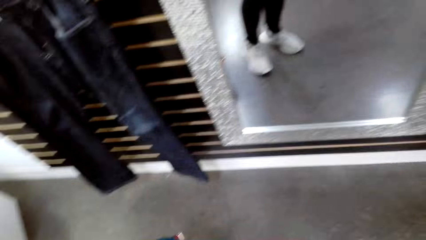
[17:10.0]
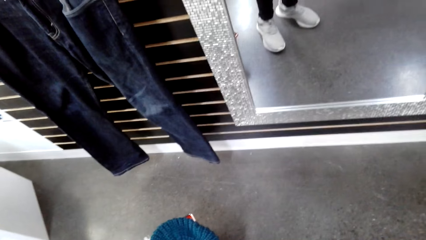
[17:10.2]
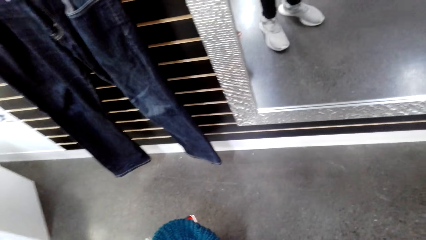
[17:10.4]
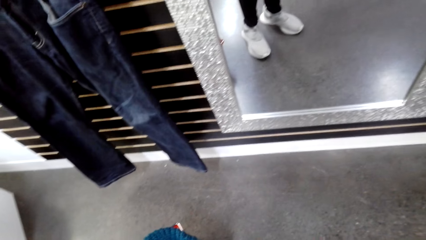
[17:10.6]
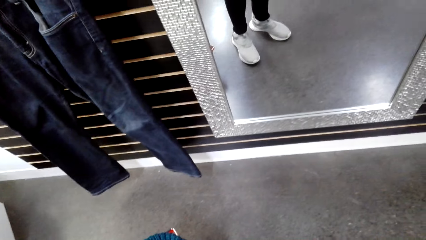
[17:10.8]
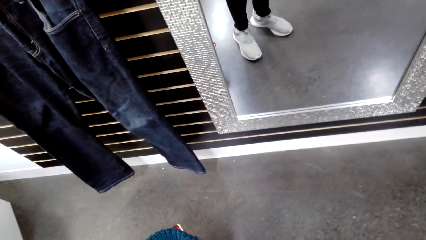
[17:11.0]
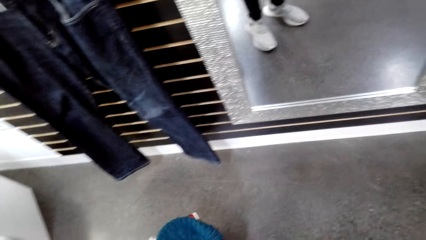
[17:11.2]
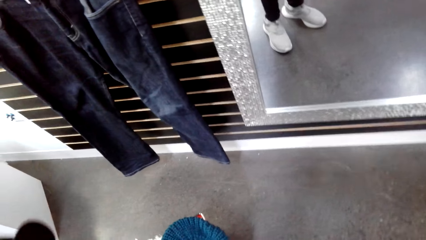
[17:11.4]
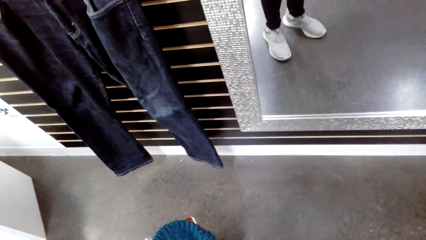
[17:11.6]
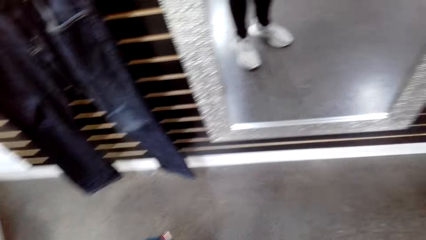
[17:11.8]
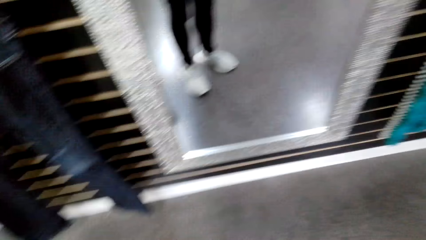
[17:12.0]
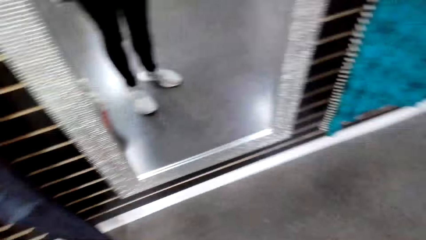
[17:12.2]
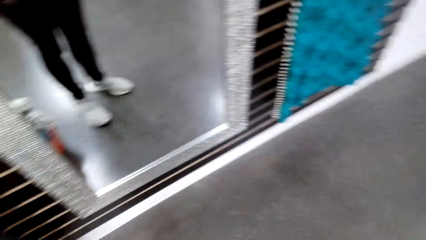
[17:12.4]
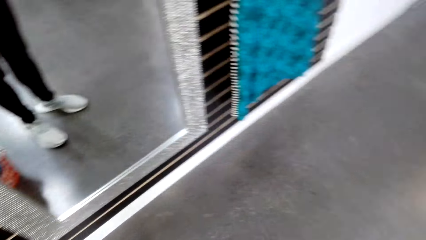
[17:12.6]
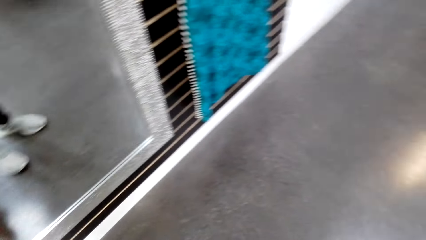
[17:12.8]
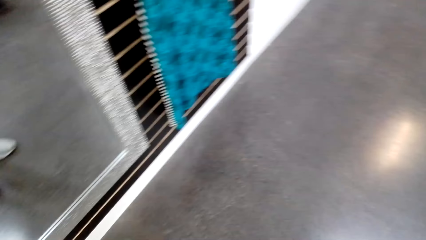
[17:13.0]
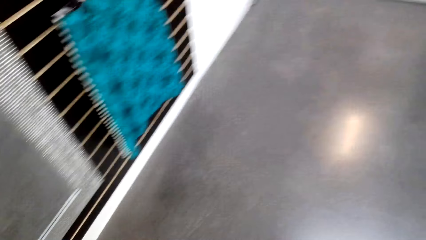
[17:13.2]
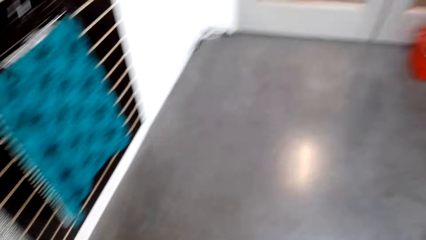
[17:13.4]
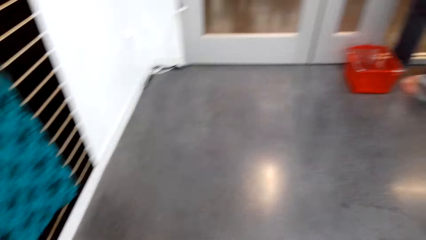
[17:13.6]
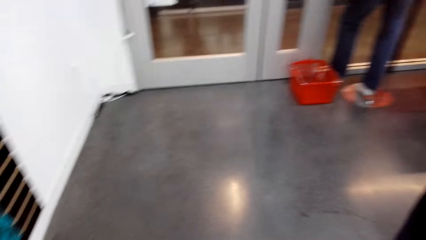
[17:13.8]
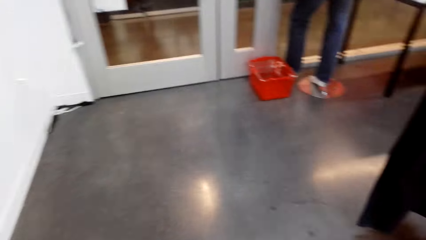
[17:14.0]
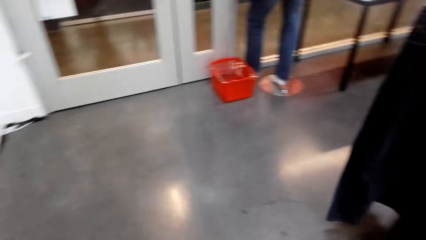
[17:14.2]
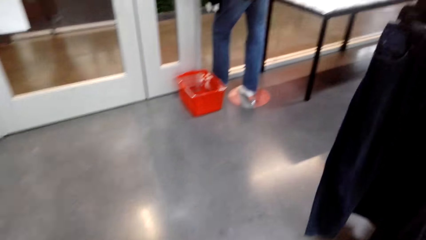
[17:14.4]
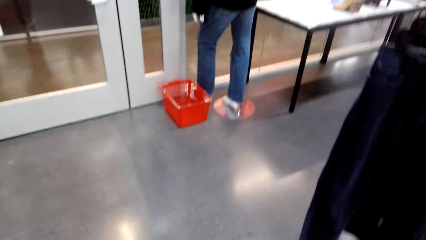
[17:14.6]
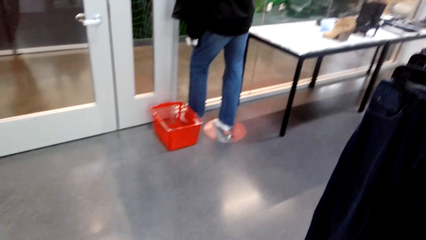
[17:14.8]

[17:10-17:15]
The camera wearer converses with a person. They turn right. They walk.

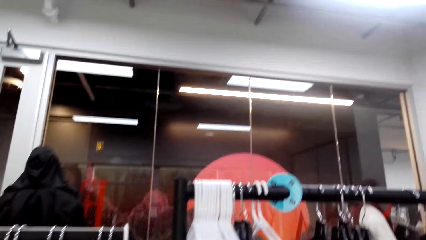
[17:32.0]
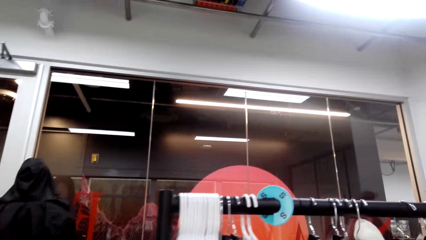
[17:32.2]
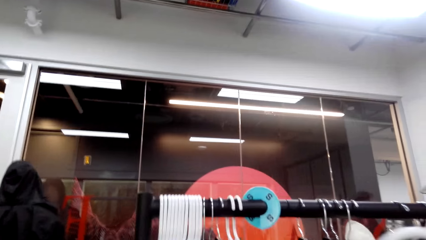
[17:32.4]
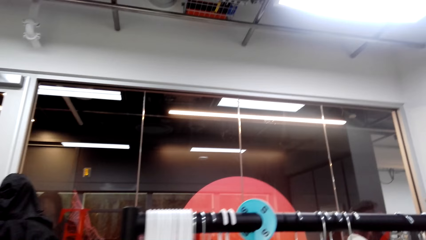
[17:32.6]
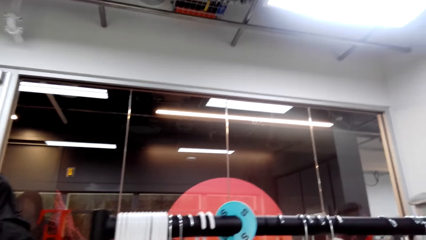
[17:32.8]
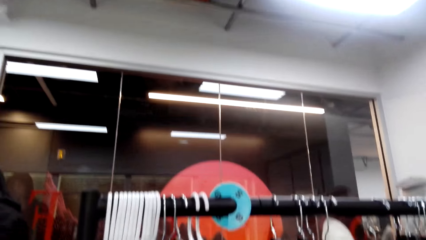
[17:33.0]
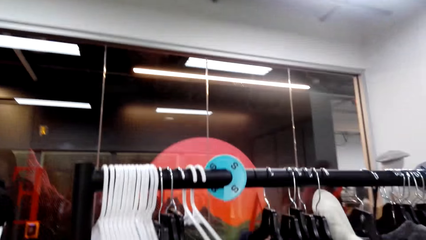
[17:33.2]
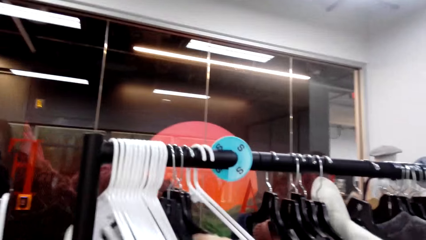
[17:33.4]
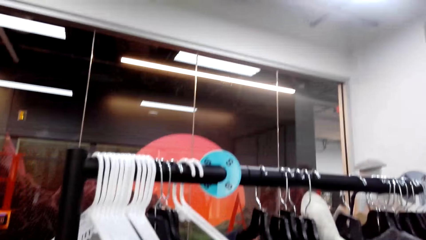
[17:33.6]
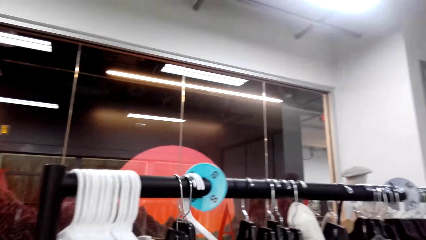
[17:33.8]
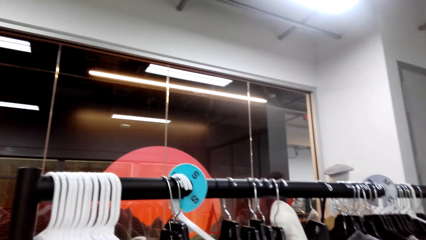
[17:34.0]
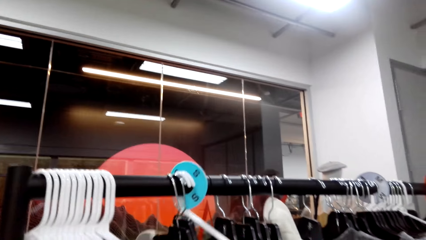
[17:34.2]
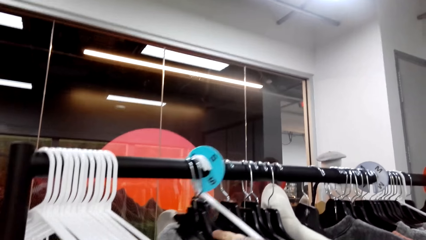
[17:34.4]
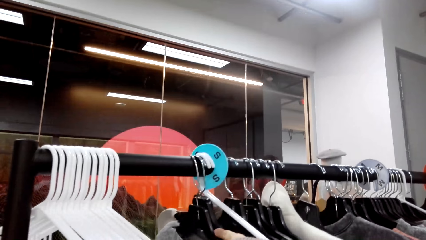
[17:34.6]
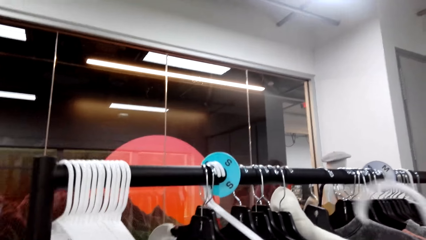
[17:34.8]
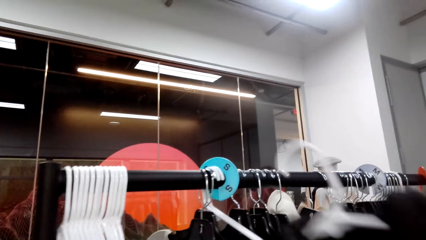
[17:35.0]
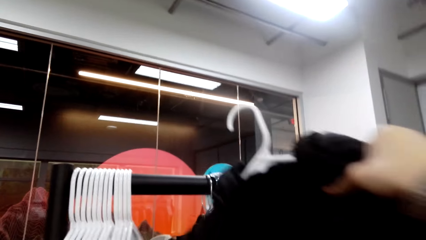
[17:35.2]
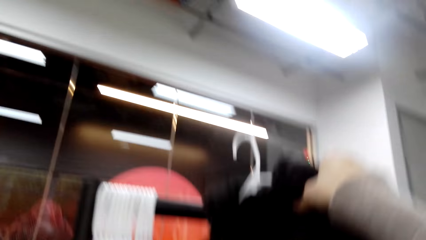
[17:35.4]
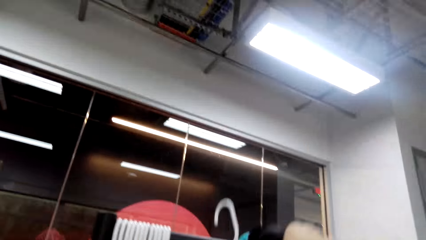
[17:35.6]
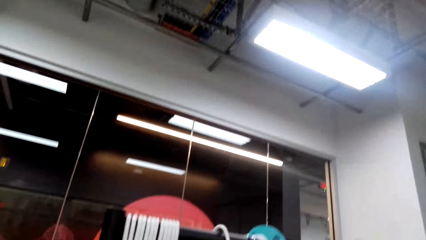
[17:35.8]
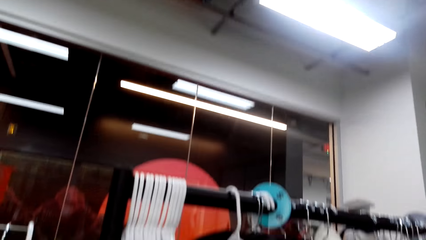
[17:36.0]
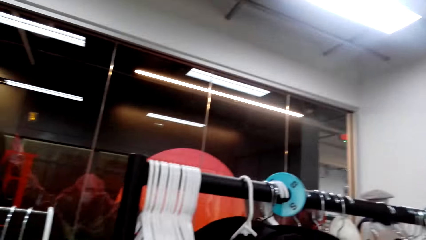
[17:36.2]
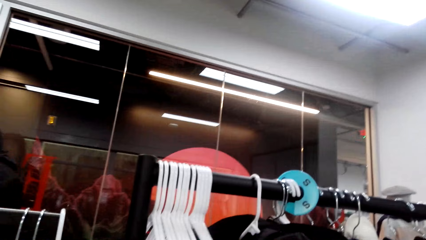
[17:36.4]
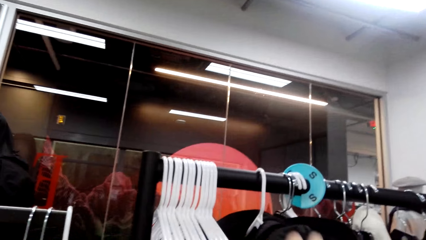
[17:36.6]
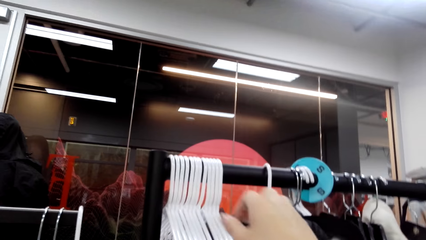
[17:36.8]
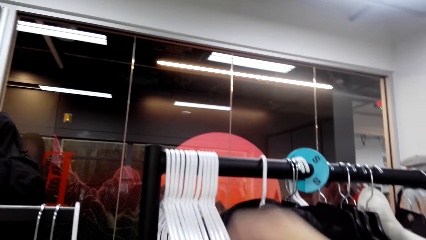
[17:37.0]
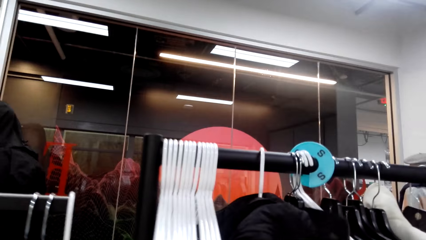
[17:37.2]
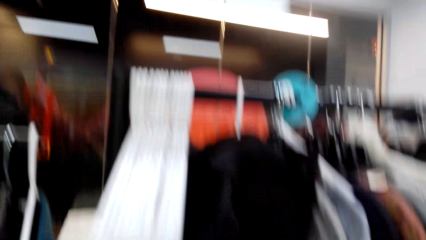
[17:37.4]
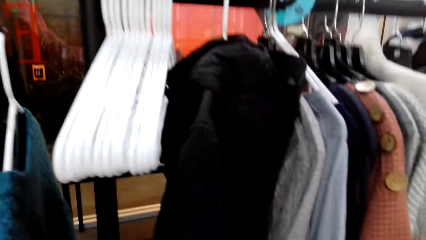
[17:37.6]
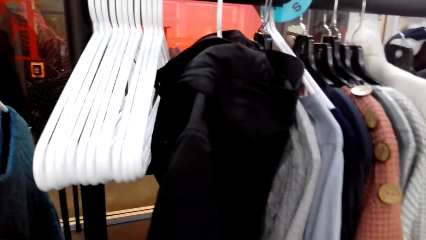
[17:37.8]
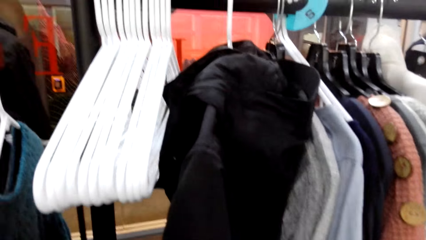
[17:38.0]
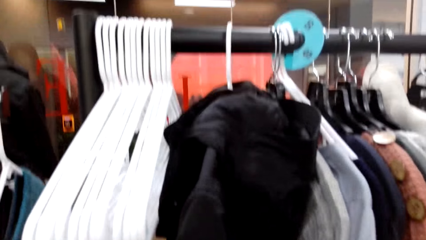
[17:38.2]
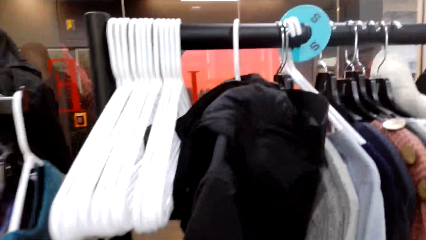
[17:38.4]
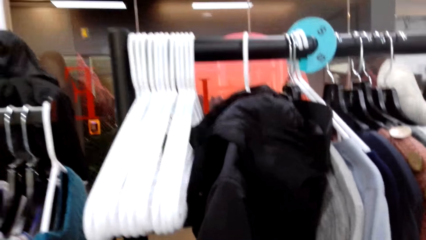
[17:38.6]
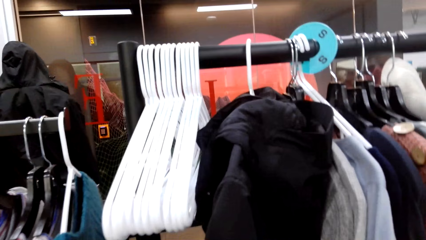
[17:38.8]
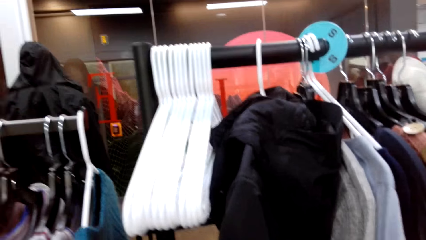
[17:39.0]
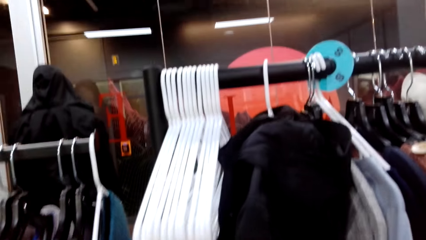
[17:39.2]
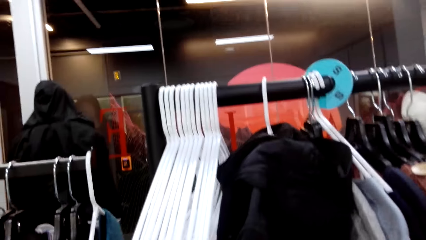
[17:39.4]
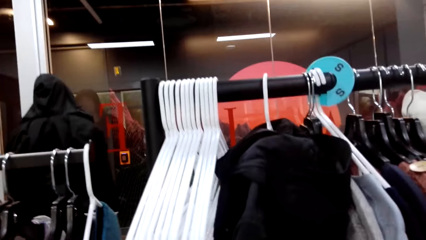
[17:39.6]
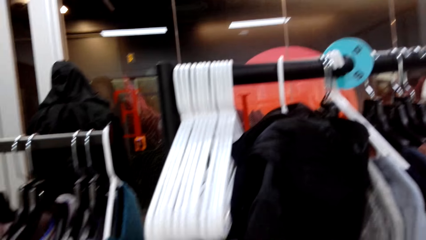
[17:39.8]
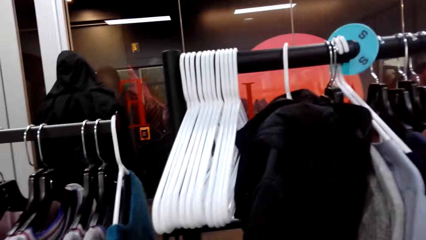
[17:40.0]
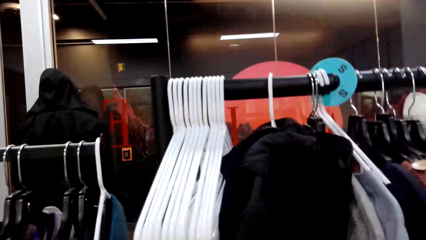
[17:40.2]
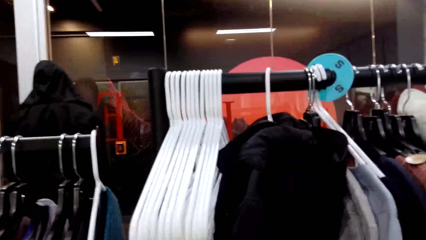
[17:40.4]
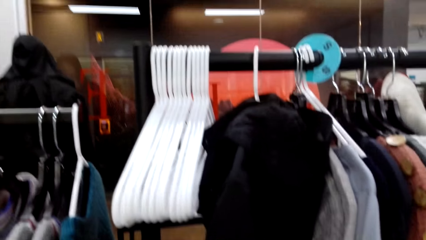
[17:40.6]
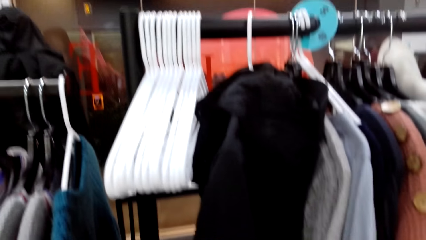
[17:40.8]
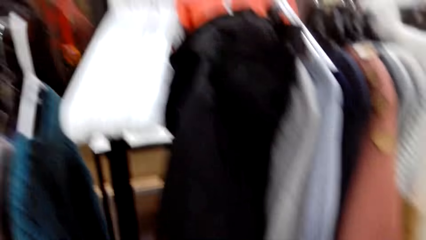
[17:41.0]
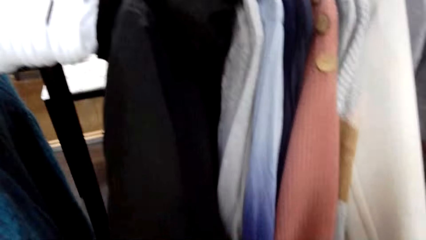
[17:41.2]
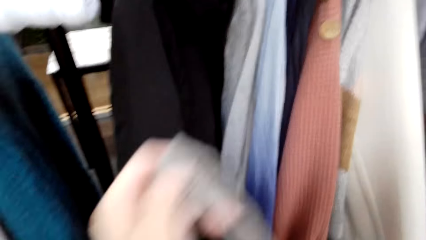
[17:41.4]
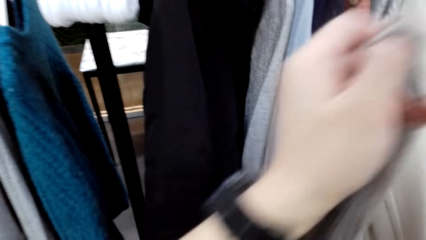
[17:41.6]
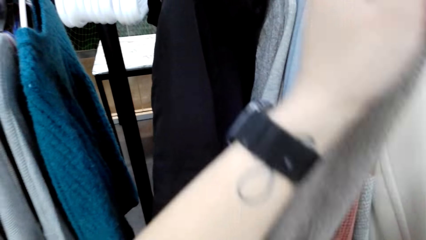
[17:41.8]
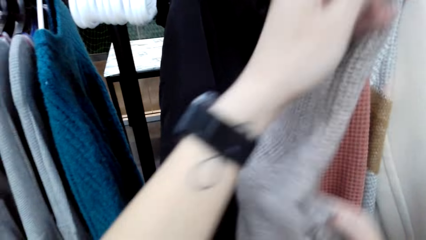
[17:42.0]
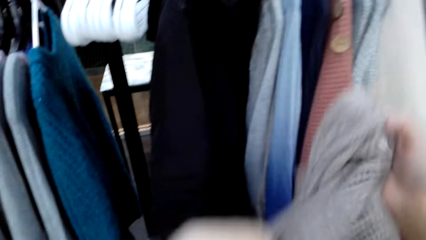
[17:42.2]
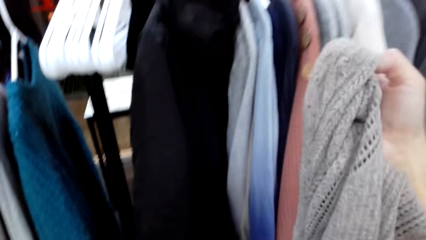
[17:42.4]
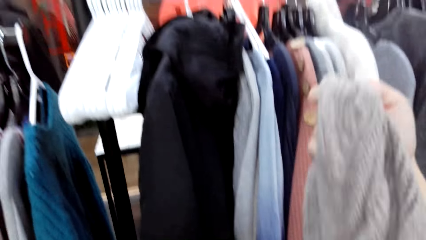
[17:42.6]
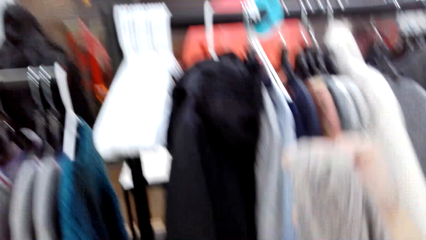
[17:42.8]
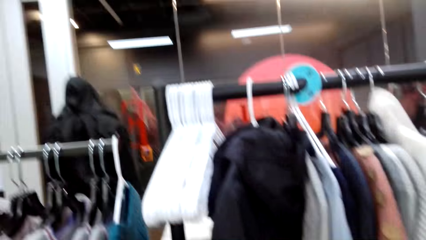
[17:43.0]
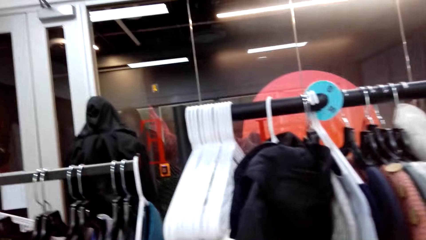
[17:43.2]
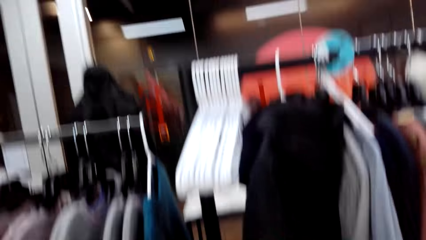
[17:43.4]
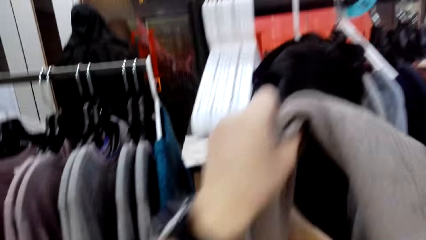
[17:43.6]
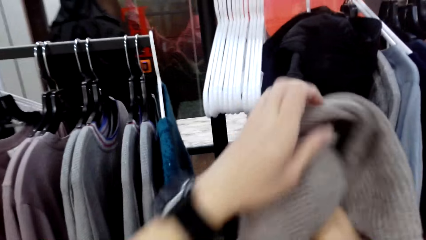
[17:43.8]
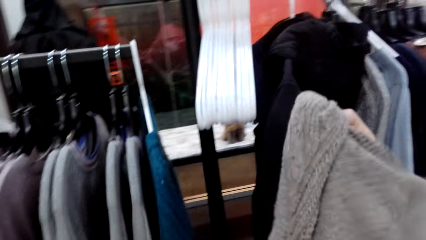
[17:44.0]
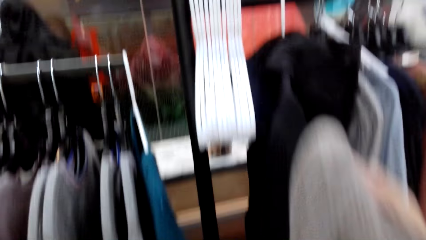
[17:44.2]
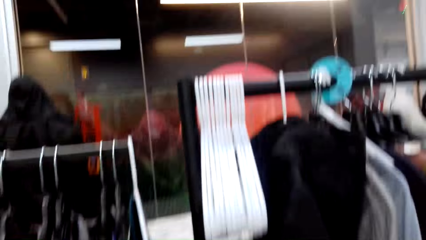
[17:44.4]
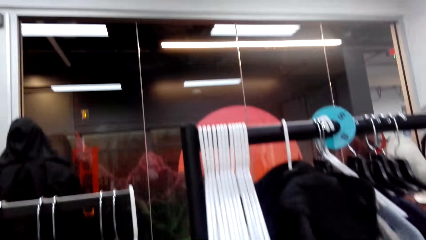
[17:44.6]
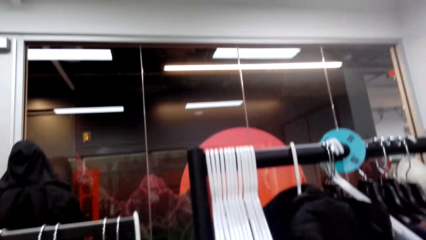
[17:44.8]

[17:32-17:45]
The camera wearer pushes the sweaters aside. They select clothes in the cloth hanger. They hang the sweater on the steel rod. They look at the clothes in the hanger. They hold the clothes.
